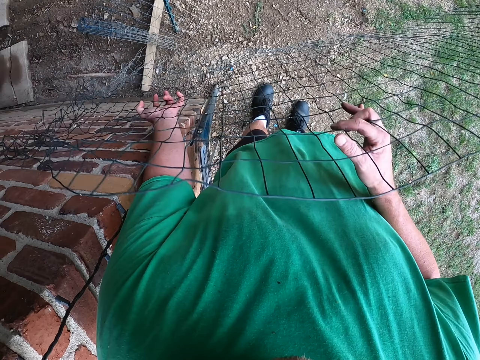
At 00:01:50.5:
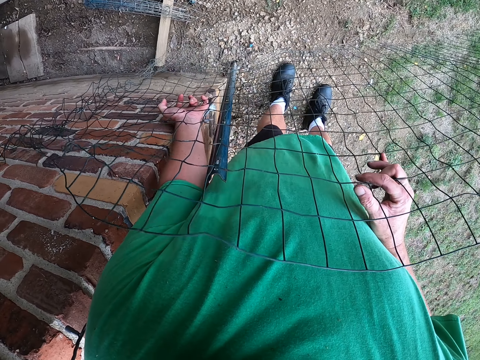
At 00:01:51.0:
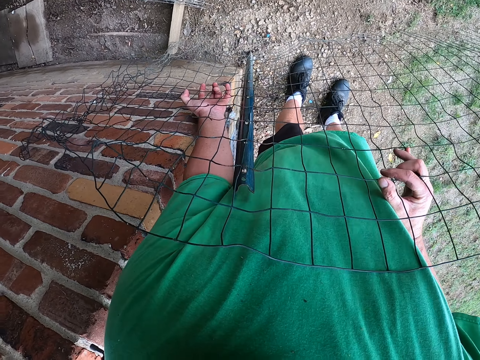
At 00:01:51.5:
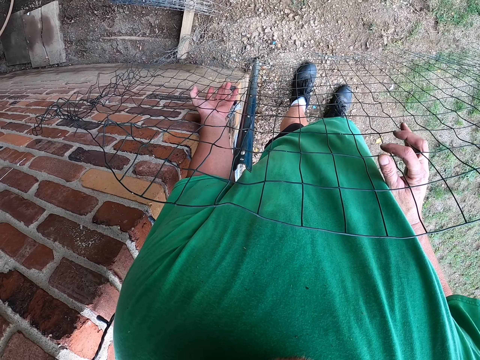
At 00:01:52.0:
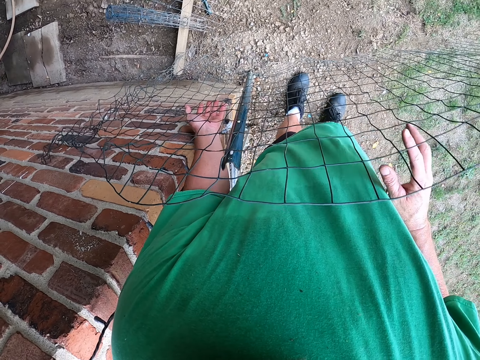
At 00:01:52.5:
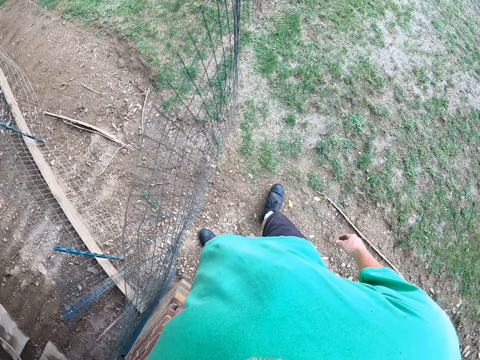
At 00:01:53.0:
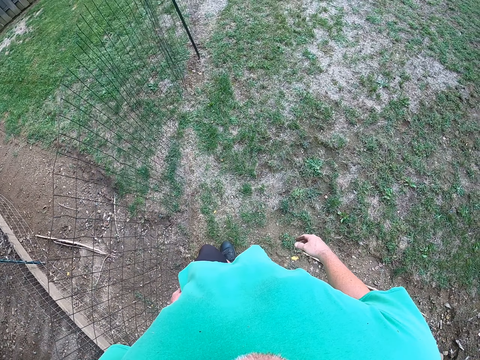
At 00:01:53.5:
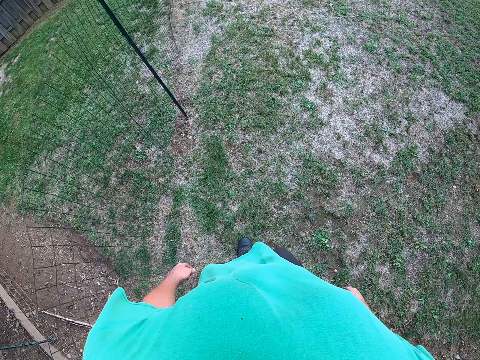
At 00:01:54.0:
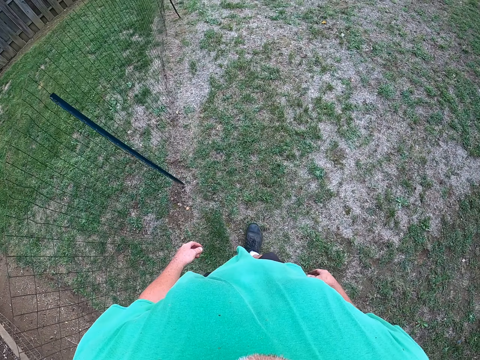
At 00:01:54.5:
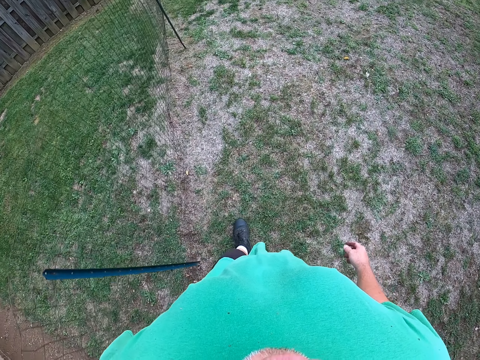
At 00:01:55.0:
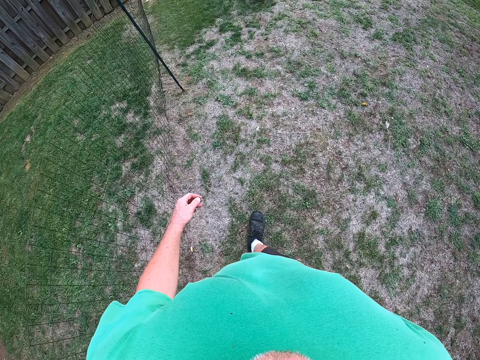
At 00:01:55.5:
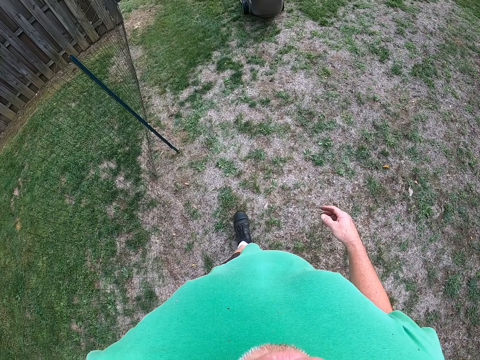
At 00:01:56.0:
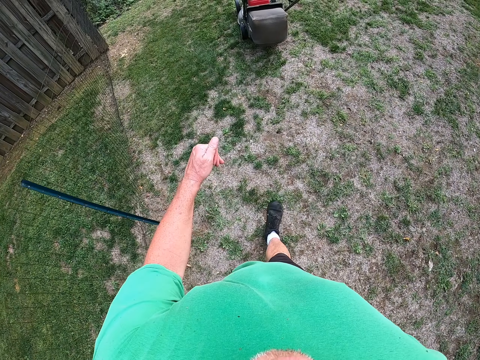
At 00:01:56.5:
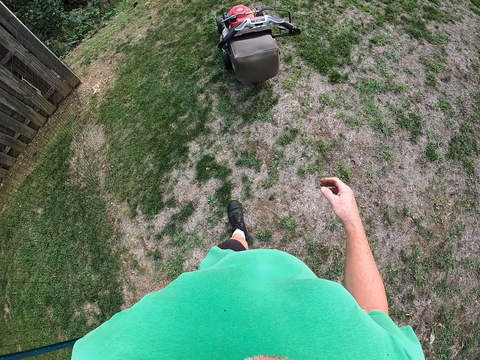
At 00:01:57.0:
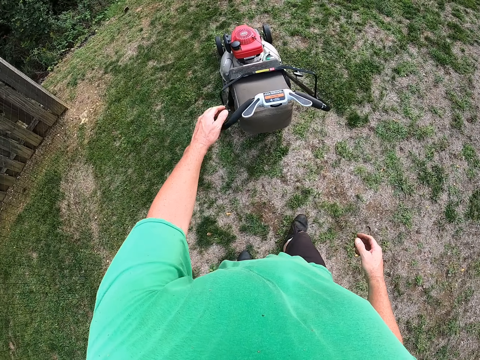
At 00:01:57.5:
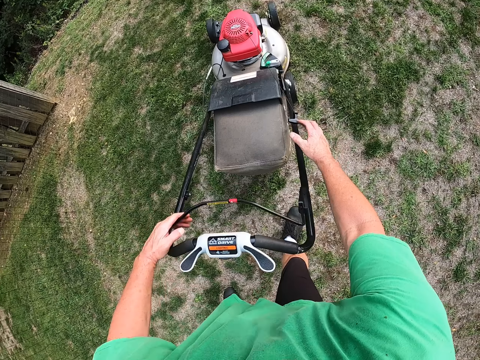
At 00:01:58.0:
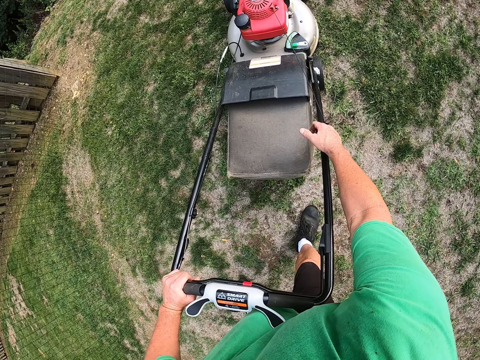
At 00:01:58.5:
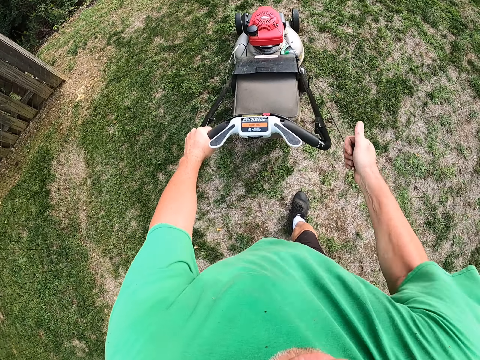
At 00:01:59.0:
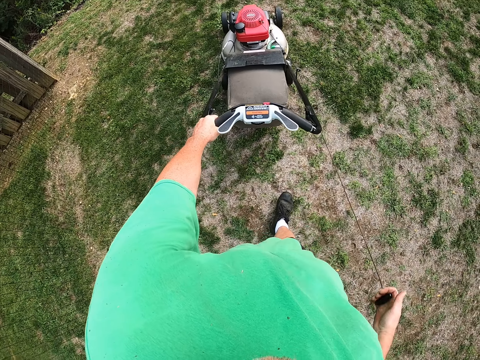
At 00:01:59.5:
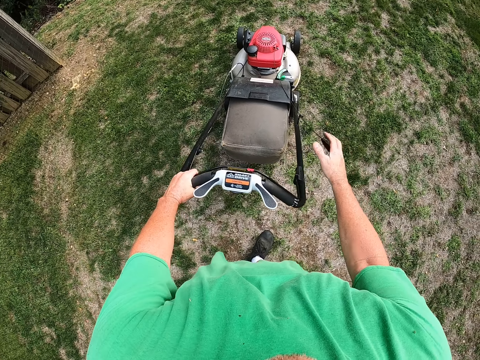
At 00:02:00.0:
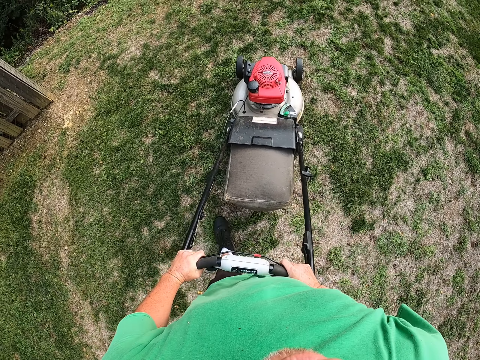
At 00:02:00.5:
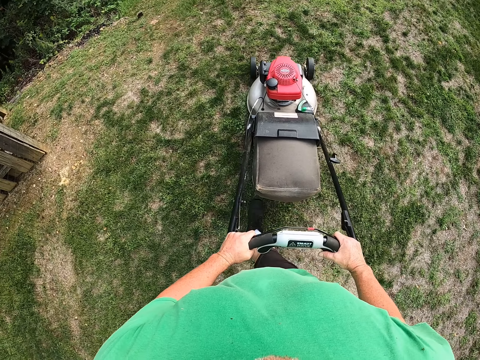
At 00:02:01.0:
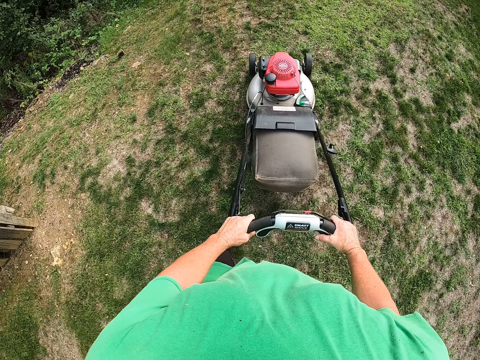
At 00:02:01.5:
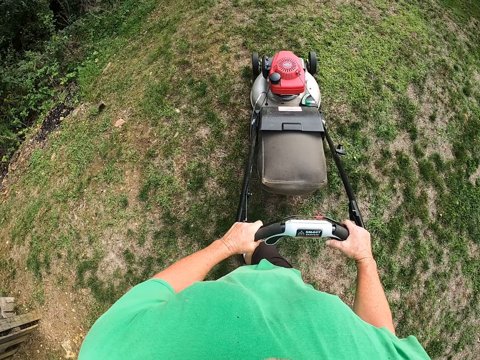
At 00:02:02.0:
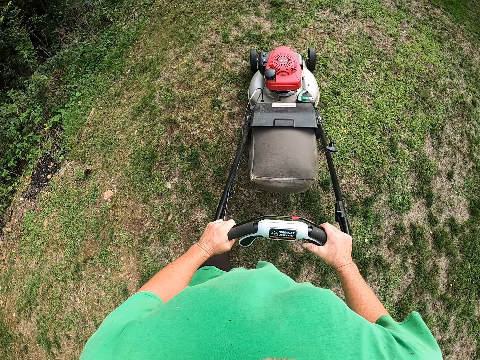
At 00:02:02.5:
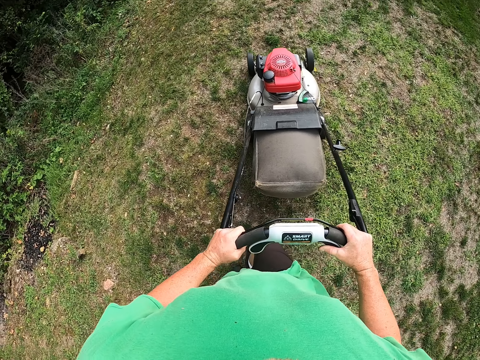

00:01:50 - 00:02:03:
The camera wearer attaches the net on the pole. They walk across the compound. They restart the lawn mower machine and cut the grass with the lawn mower machine.

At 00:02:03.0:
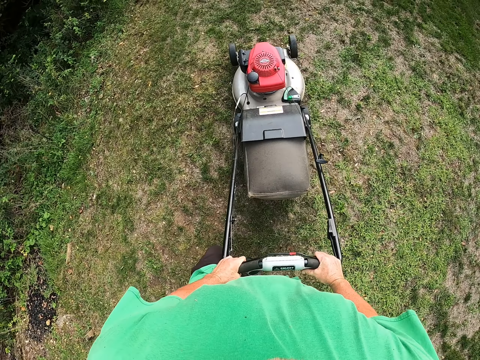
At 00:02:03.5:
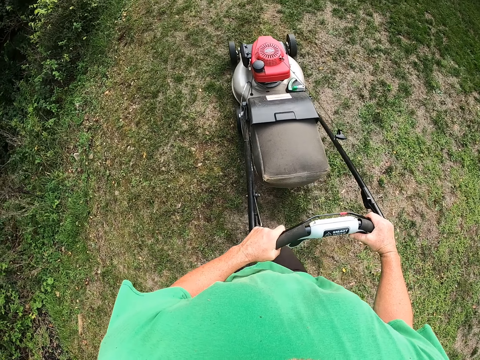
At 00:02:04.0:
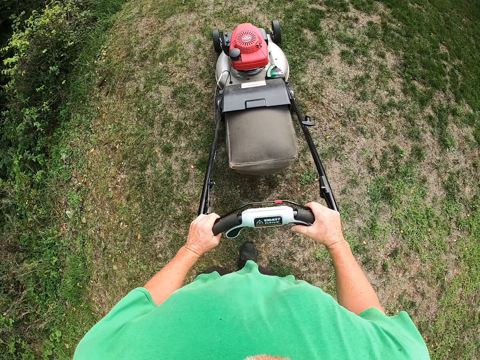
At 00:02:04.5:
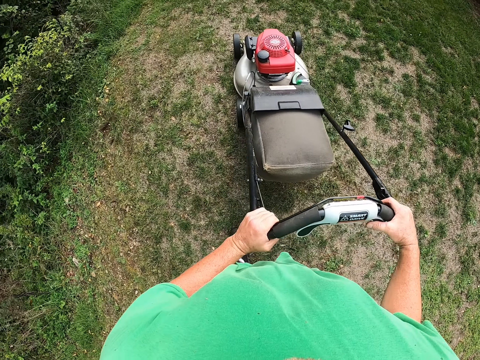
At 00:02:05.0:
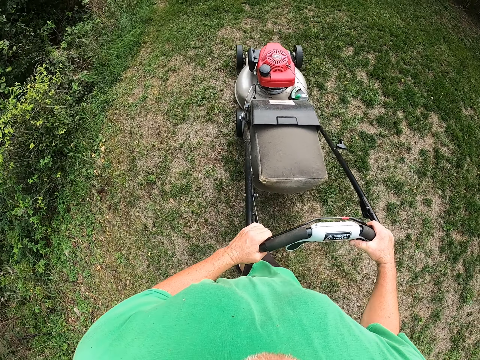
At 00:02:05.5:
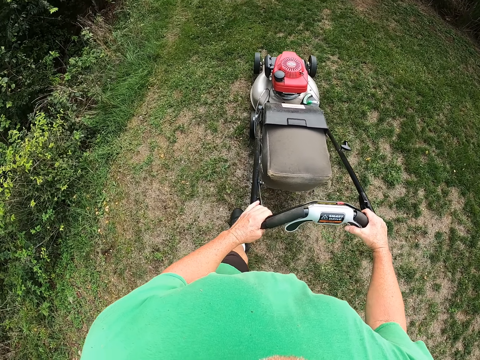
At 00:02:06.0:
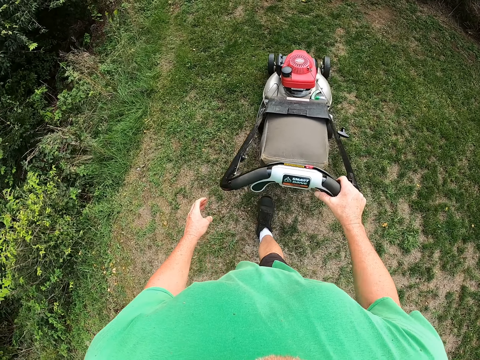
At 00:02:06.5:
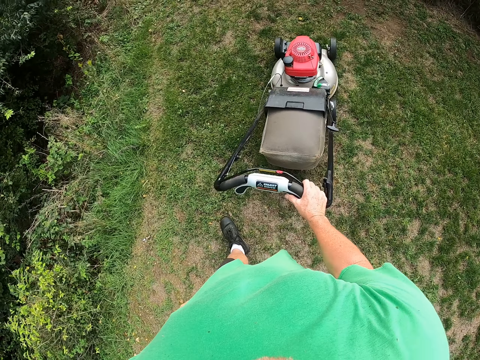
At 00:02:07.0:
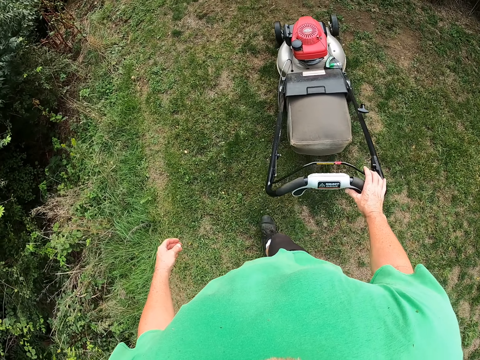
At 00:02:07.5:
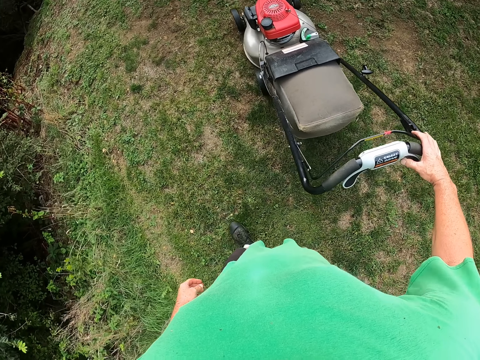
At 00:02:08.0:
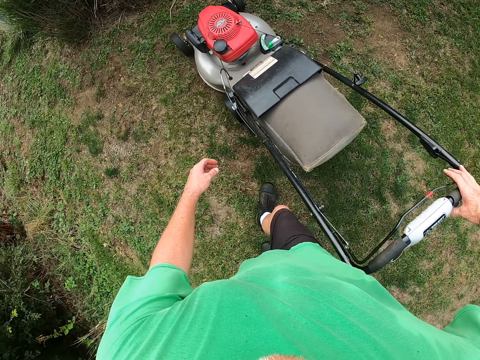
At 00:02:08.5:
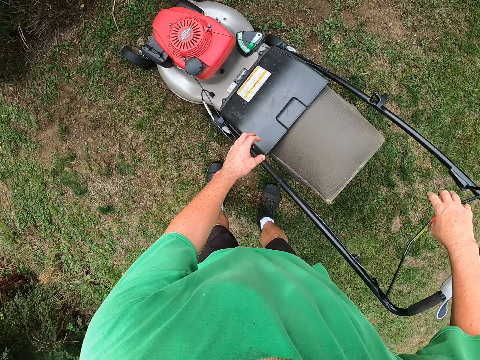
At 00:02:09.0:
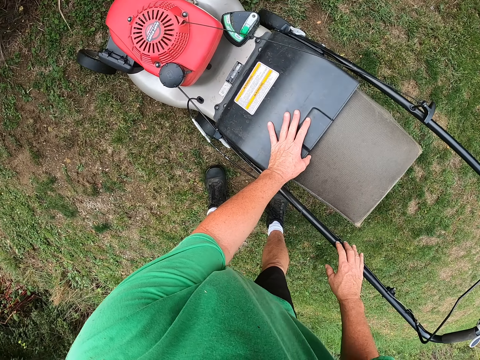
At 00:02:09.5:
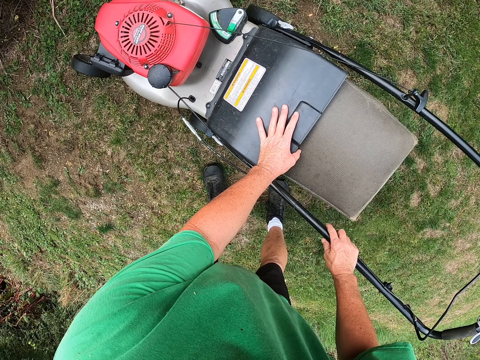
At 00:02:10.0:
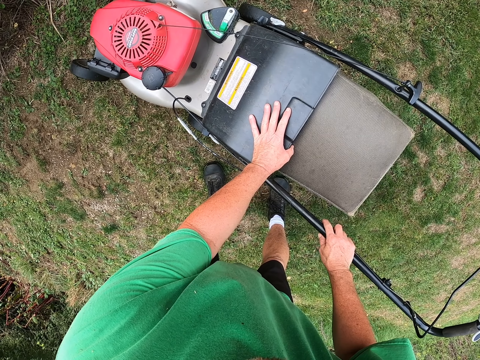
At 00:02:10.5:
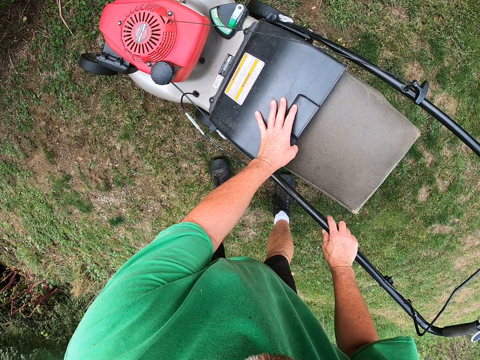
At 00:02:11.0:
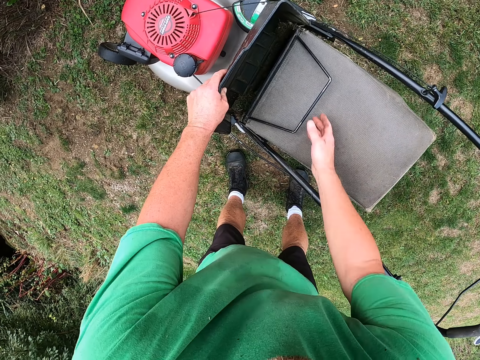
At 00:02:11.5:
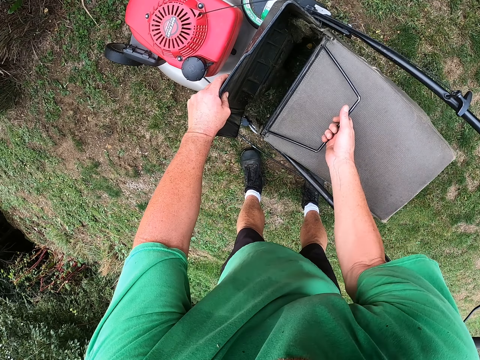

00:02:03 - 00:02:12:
The camera wearer detaches the grass catcher bag from the lawn mower. They stop the lawn mower.

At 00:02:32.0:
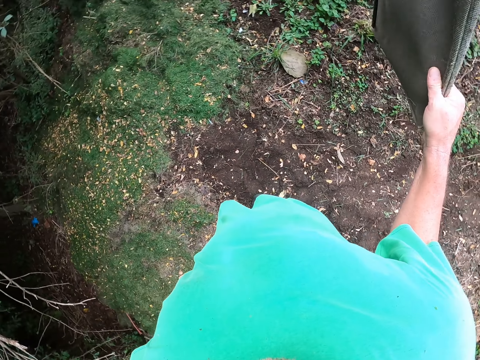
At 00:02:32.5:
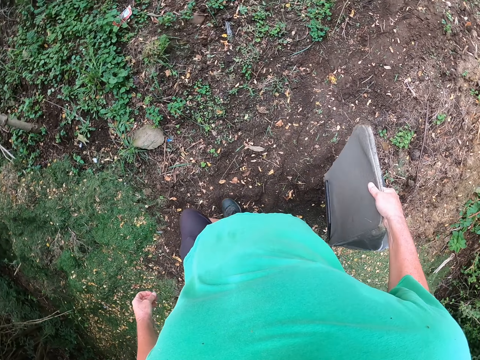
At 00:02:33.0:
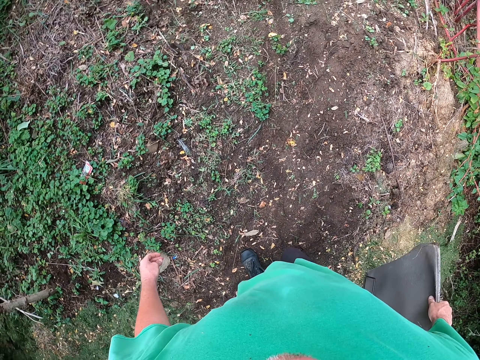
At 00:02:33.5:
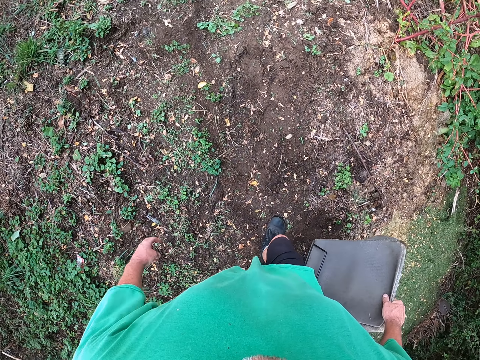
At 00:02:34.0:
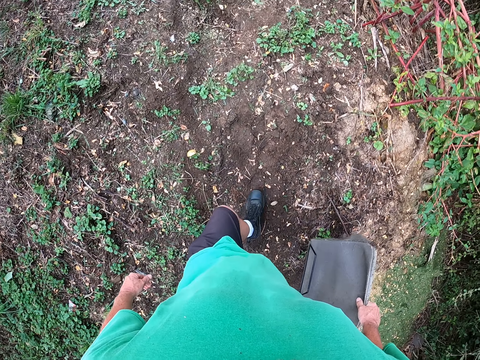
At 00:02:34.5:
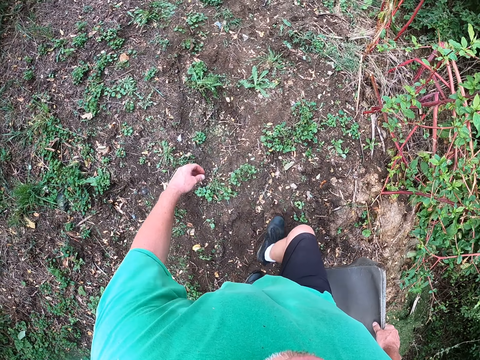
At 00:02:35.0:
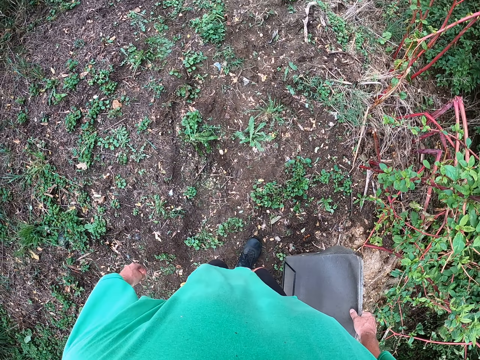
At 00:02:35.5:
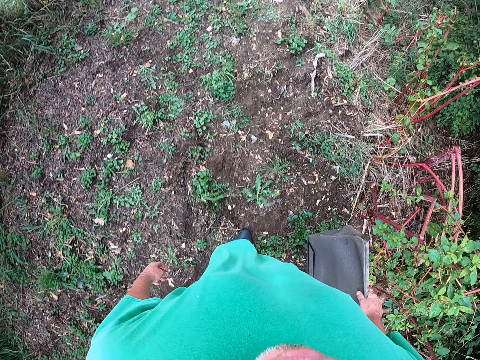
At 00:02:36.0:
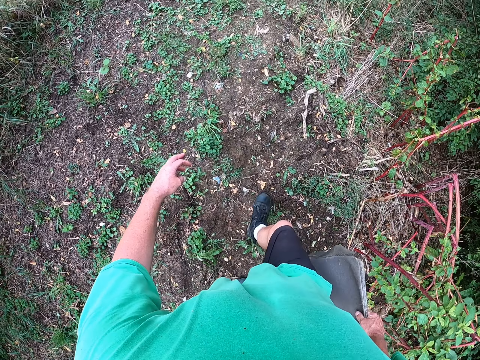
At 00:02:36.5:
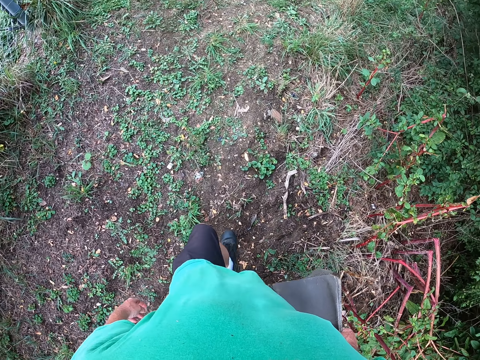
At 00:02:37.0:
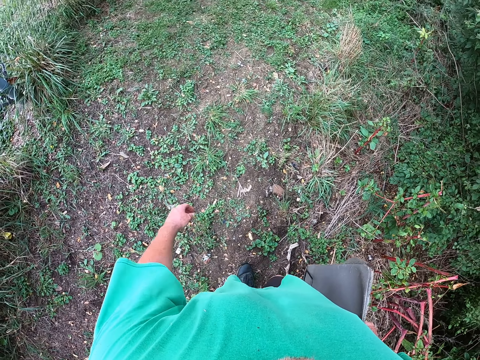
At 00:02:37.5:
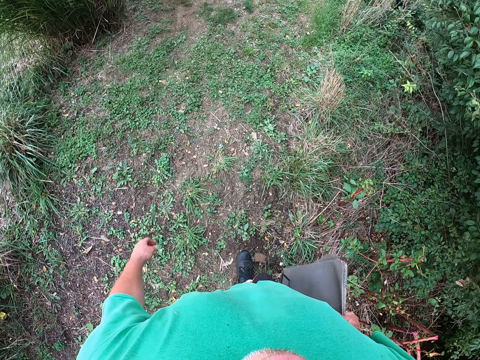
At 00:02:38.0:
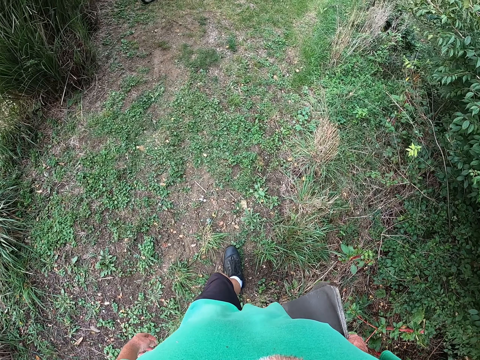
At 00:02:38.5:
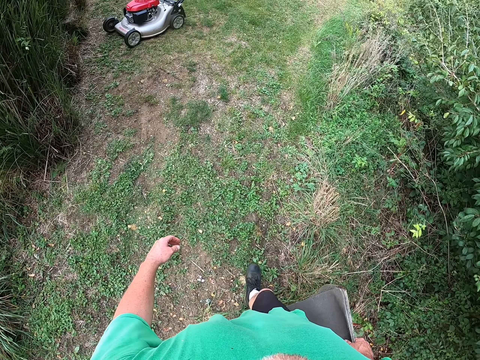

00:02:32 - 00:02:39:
The camera wearer carries the empty grass bag. They walk across the compound.
